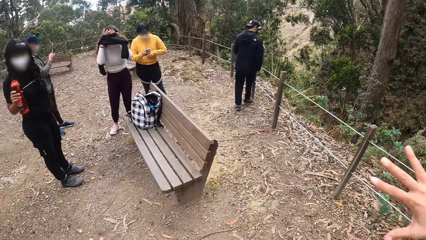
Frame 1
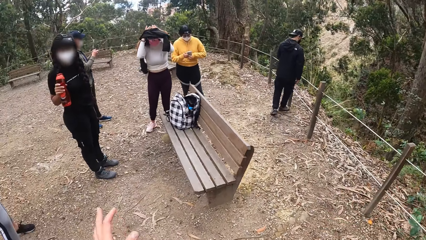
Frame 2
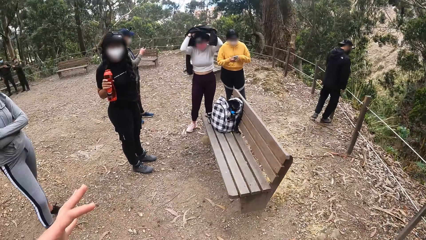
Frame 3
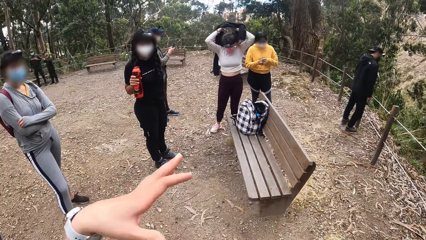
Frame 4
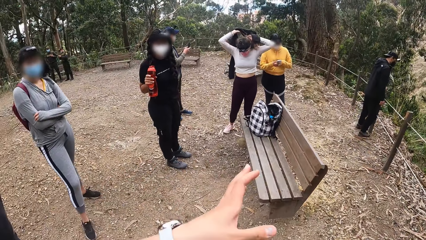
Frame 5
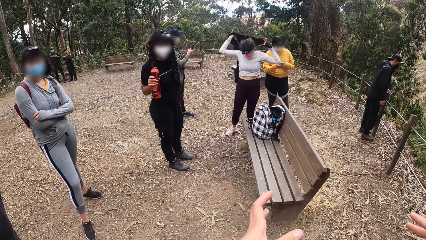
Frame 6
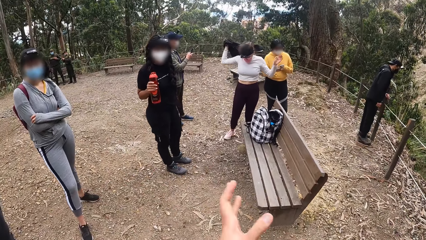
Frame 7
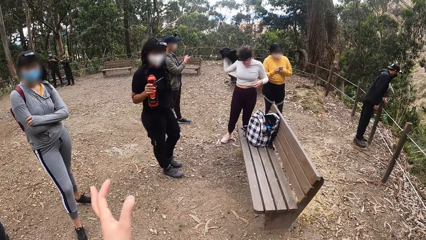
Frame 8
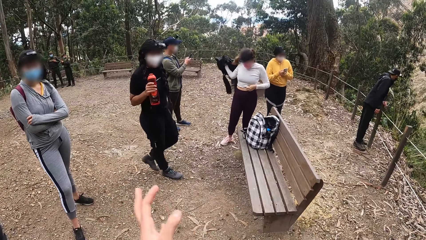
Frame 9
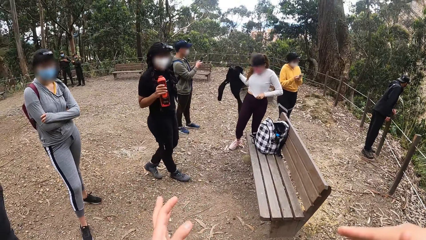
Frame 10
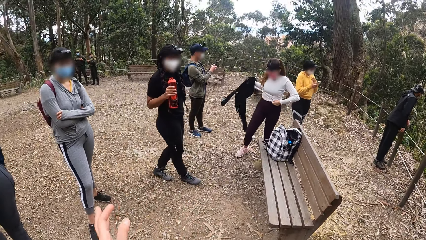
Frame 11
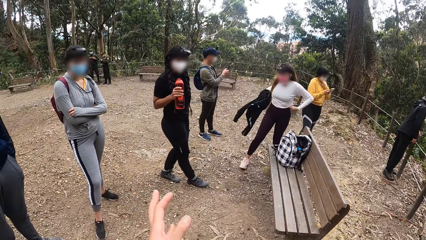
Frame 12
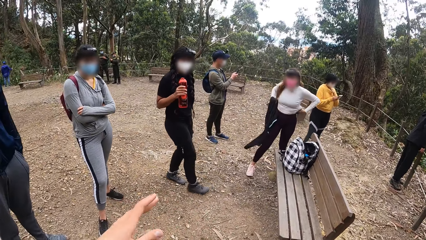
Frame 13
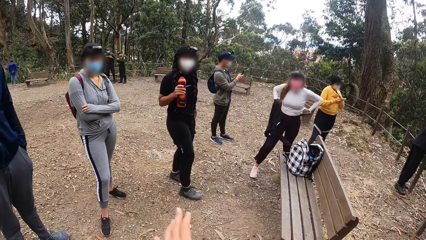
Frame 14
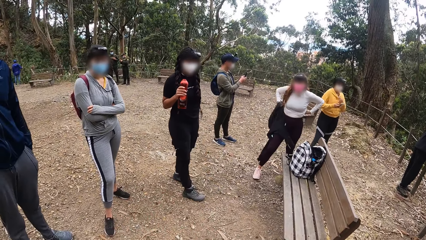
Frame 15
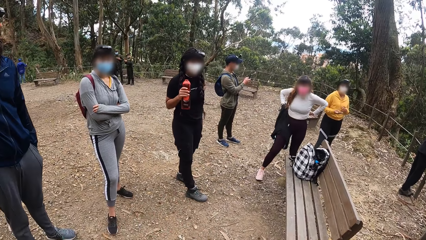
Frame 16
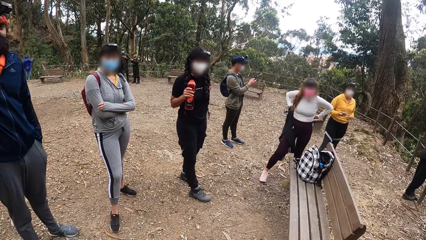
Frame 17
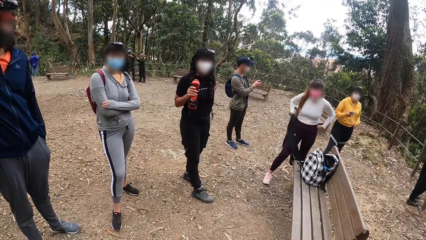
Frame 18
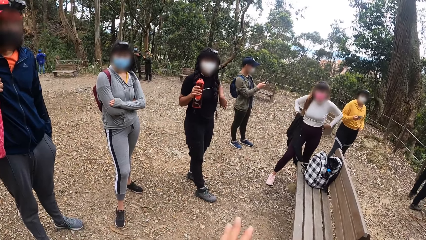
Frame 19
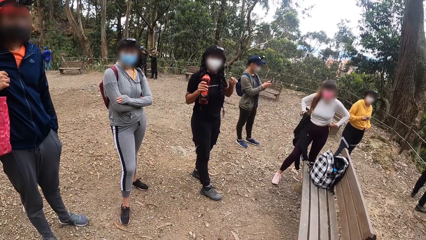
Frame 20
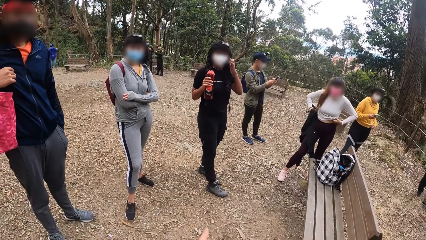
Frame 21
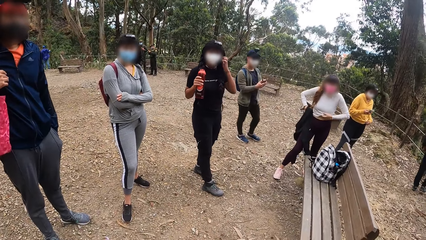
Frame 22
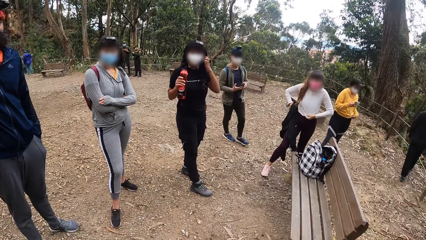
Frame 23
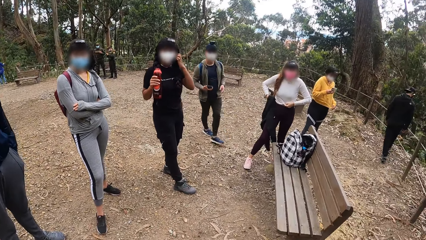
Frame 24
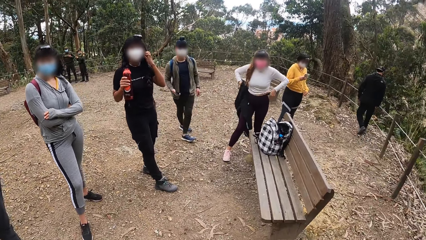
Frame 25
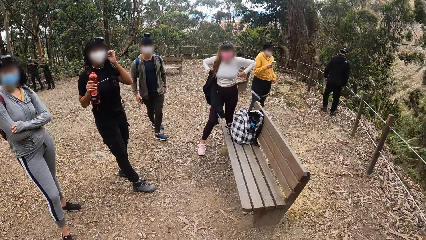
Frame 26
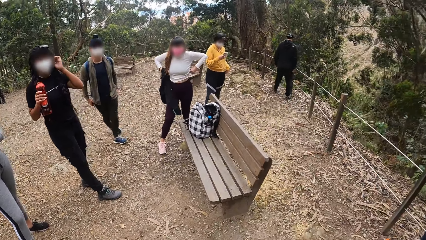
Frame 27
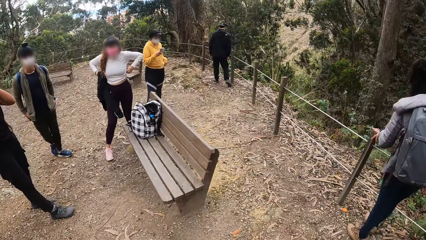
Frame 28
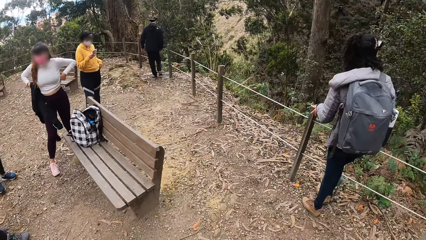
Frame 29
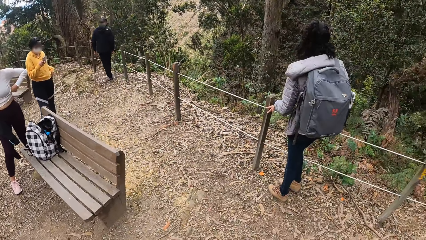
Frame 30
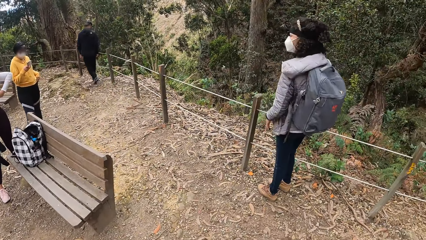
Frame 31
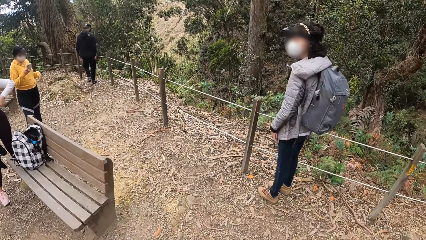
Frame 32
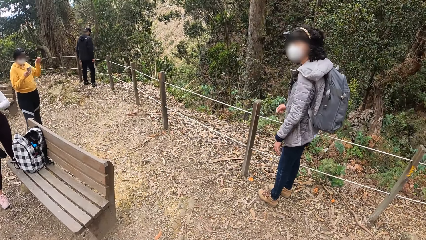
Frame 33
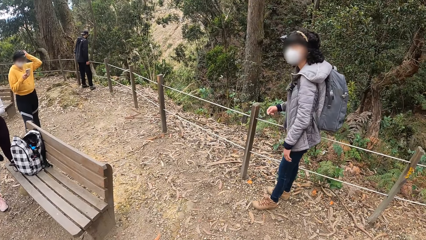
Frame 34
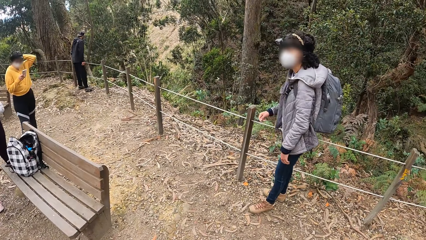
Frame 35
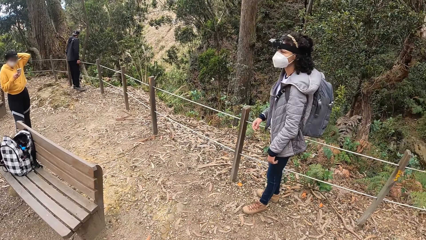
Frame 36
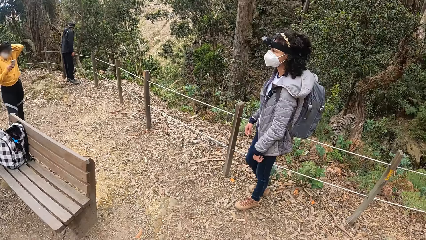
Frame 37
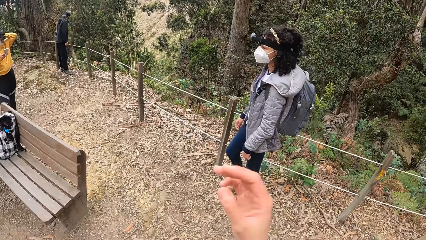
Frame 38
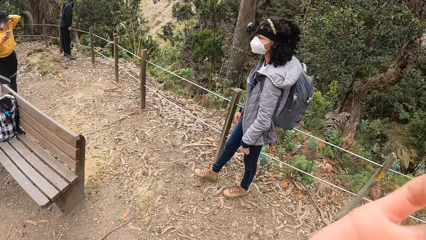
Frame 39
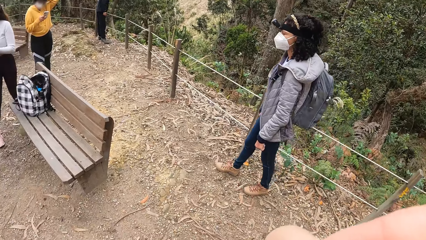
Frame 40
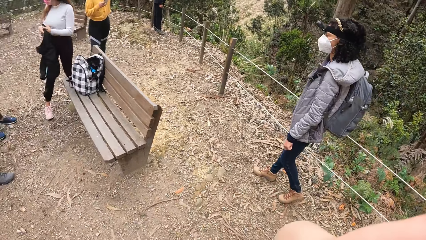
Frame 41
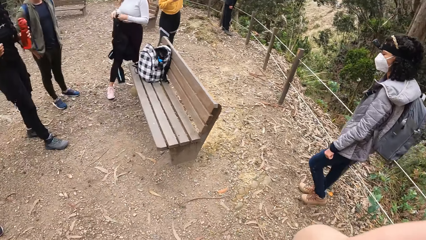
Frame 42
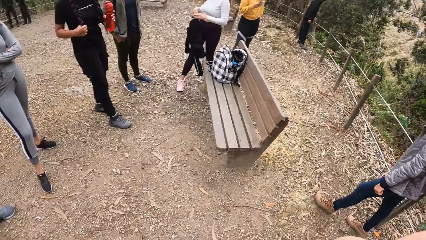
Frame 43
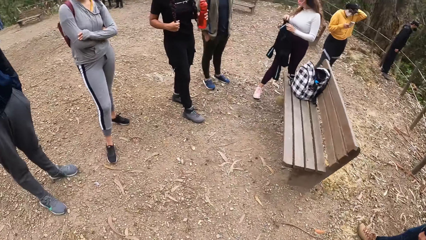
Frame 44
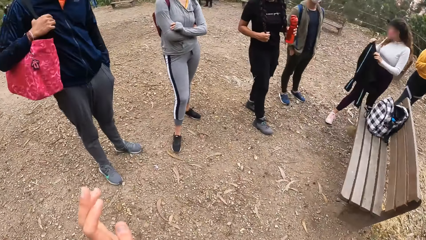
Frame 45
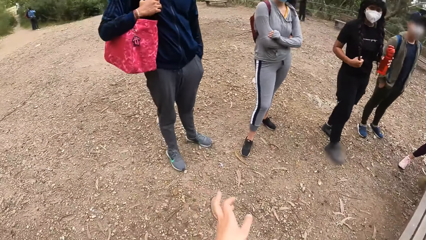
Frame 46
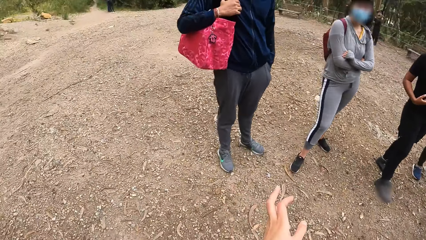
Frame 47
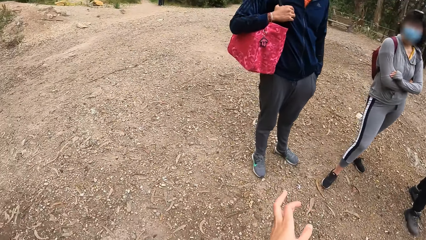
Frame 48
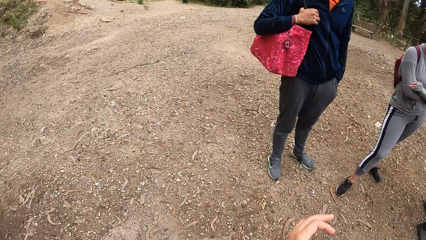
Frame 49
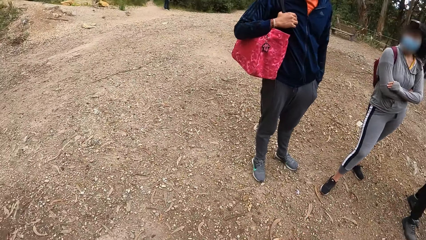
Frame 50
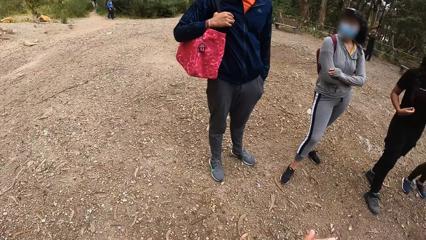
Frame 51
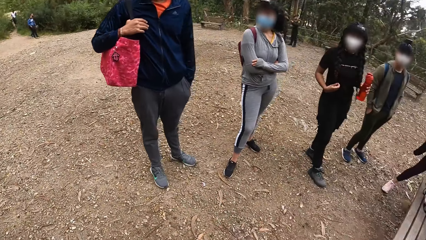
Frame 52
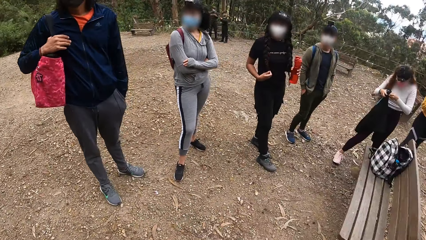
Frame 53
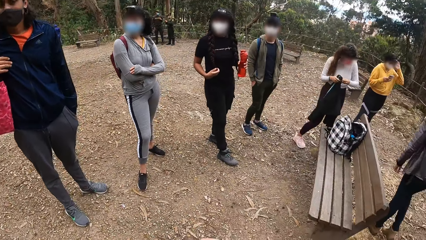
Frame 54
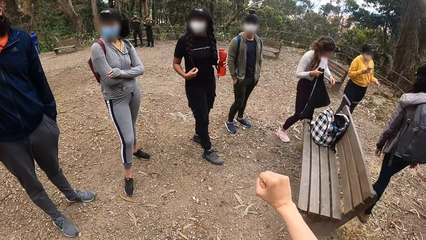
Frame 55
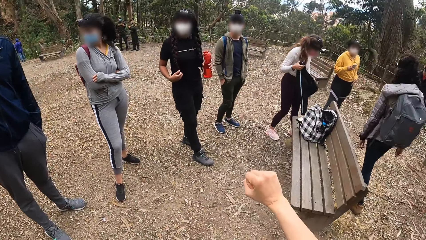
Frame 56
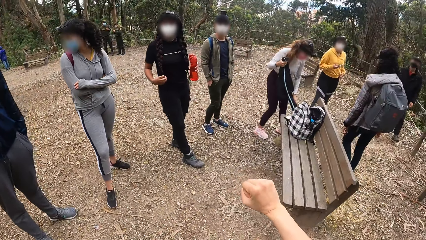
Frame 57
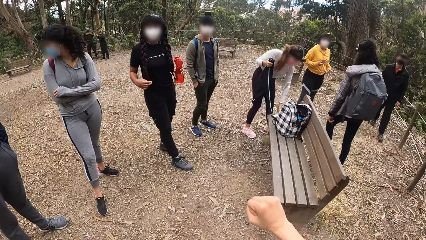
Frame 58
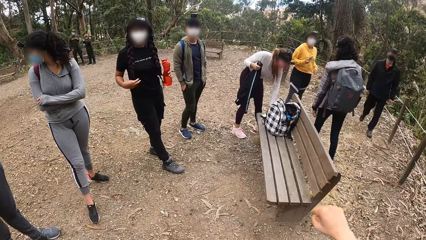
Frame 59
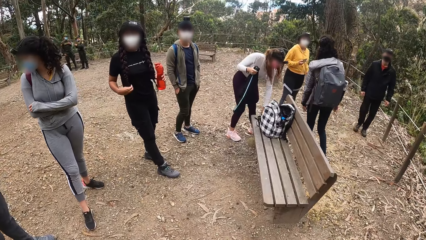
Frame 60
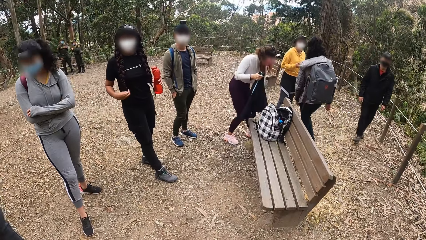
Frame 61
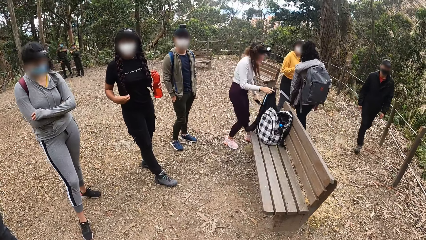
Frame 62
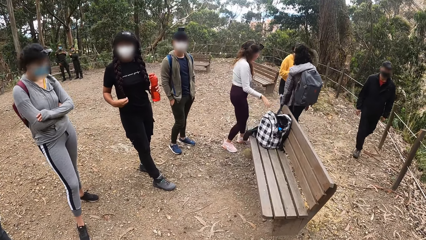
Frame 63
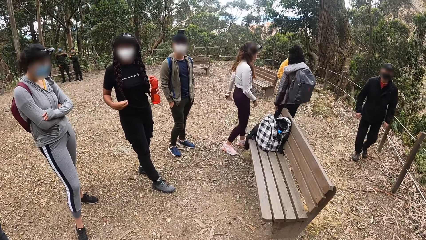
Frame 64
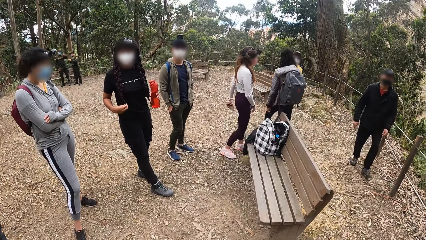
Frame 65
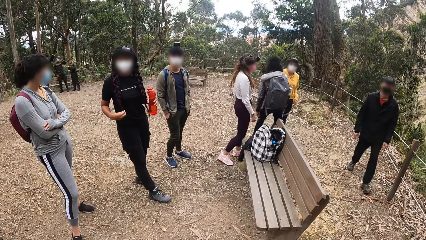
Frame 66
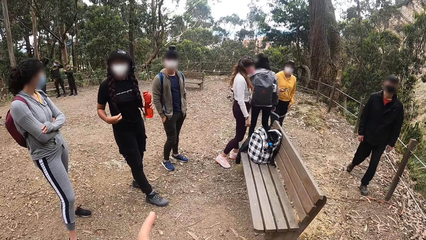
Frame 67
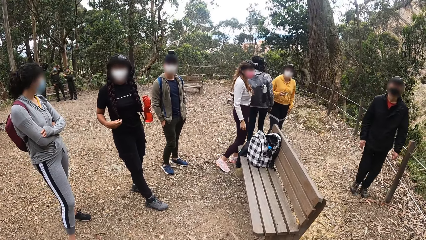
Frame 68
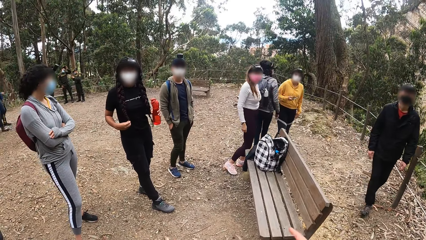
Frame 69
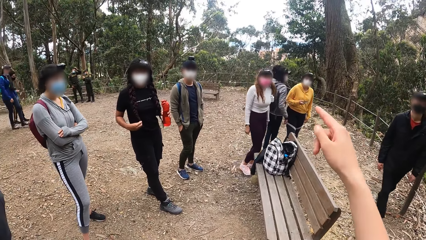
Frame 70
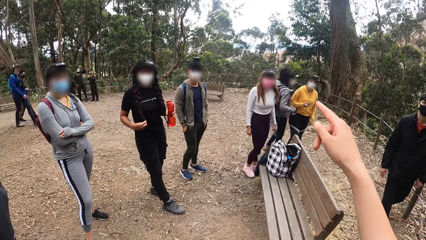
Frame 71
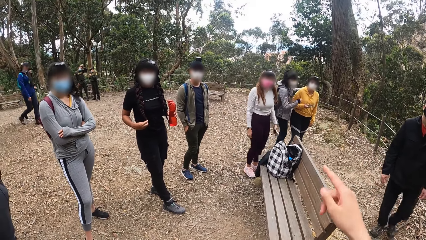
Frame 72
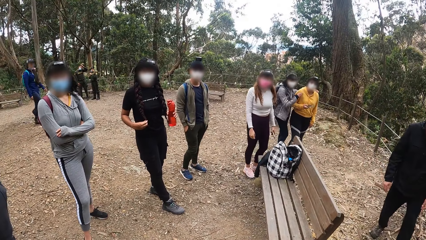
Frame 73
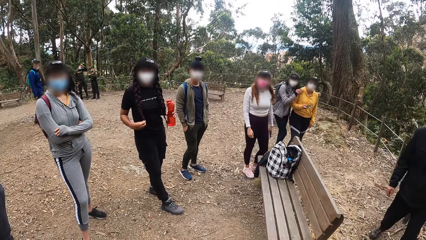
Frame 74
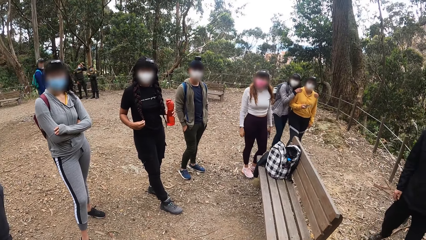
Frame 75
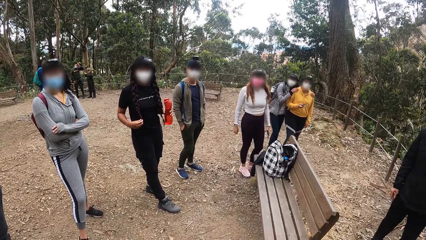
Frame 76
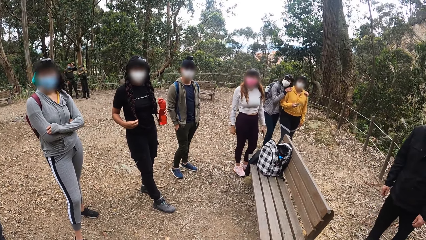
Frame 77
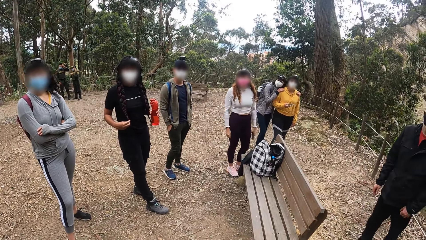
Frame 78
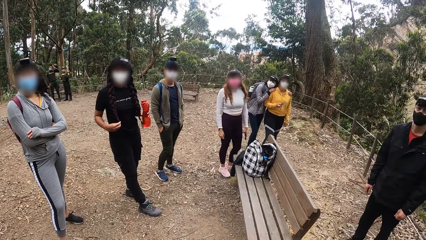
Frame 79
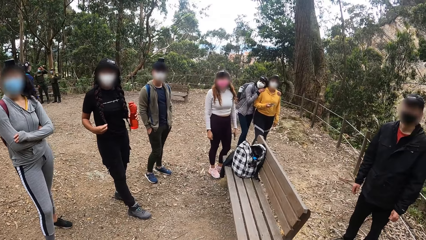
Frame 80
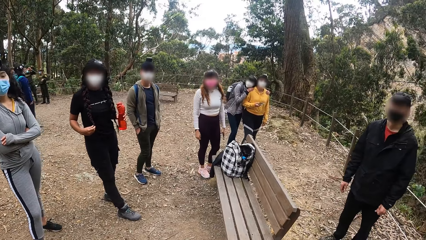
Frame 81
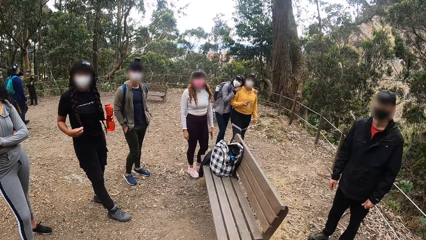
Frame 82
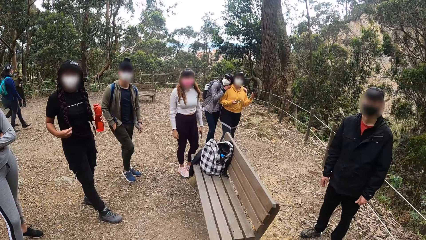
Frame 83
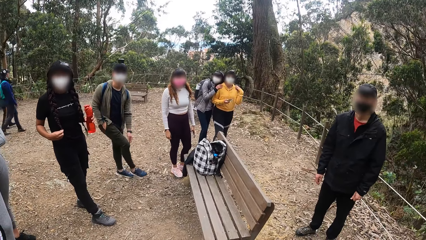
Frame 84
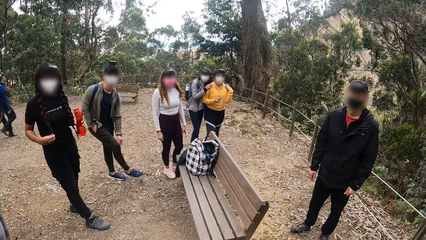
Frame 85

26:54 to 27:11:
A woman adjusts her cloth with both hands. Another woman touches her hair with her left hand. A third woman holds her hair with her right hand. The first woman holds the sweater with both hands. A fourth woman walks towards the second woman. The first woman picks up a phone on the bench with her left hand. A man walks towards the camera wearer. The first woman drops the sweater on the garden bench with her right hand. The camera wearer points a finger. The fourth woman leans both hands on the second woman's shoulder.
